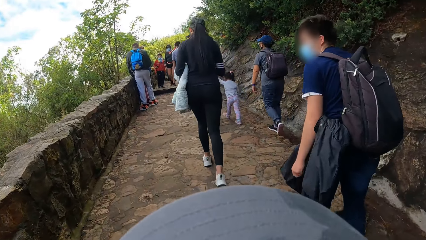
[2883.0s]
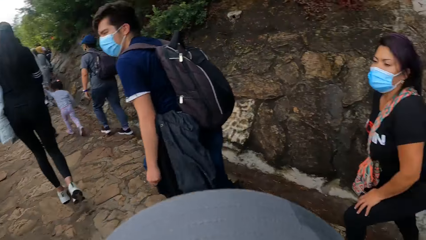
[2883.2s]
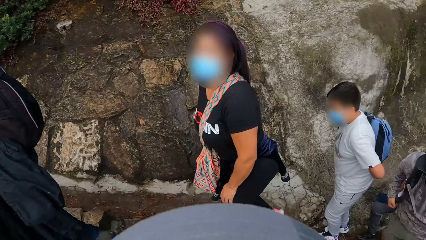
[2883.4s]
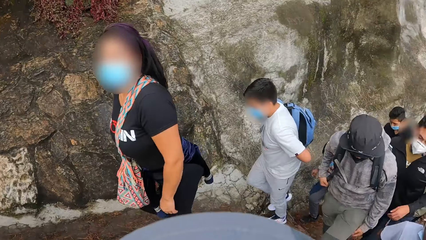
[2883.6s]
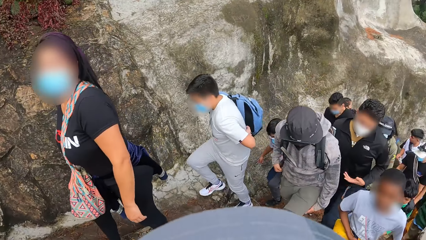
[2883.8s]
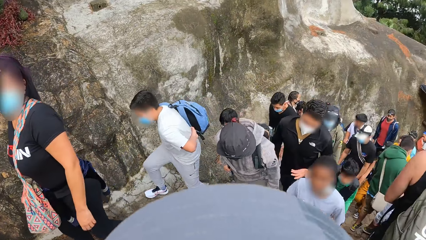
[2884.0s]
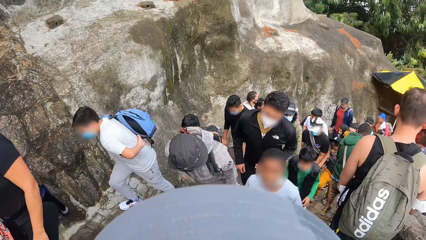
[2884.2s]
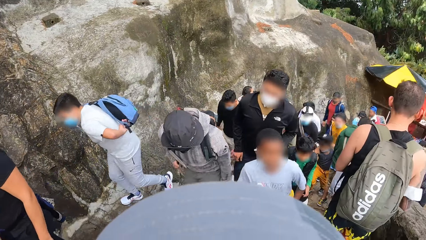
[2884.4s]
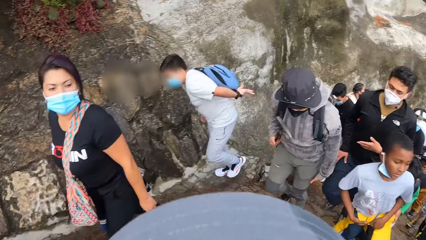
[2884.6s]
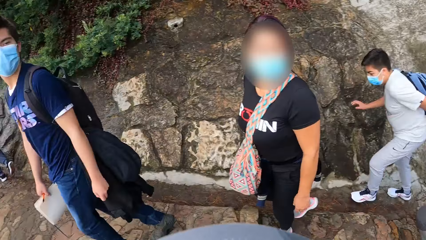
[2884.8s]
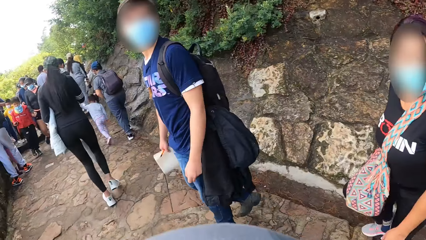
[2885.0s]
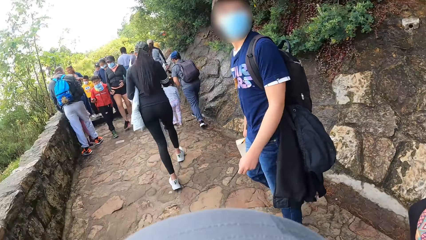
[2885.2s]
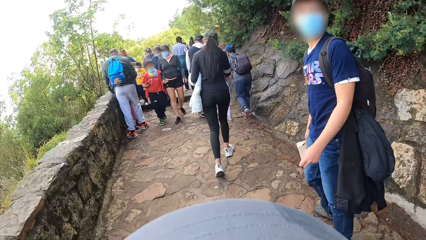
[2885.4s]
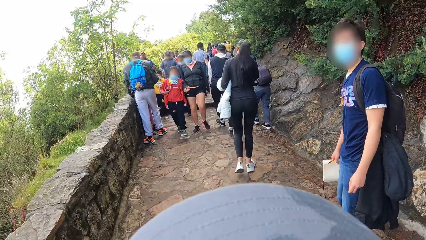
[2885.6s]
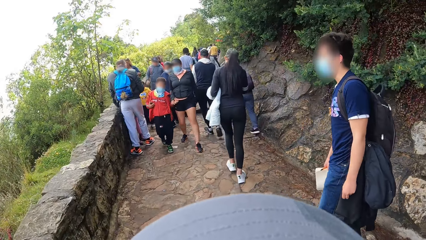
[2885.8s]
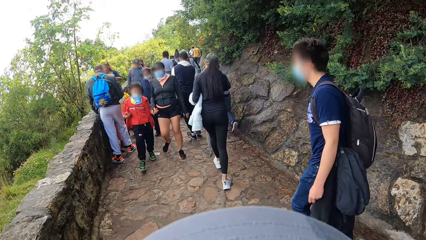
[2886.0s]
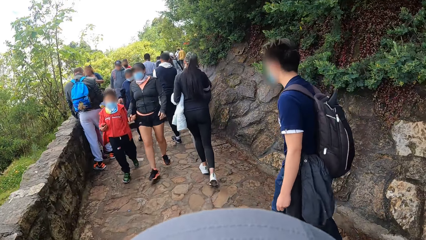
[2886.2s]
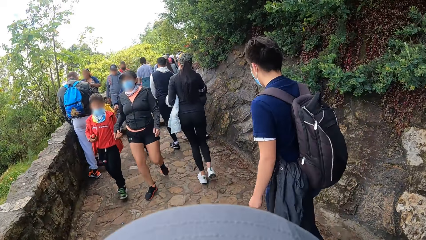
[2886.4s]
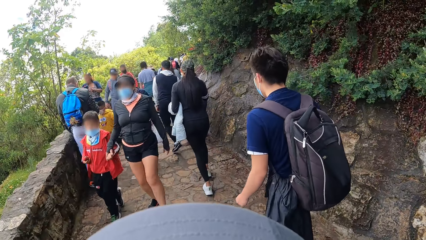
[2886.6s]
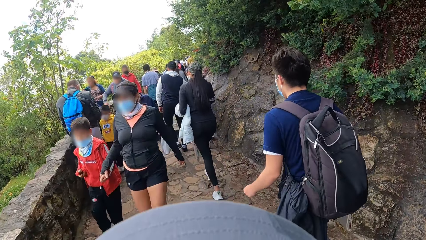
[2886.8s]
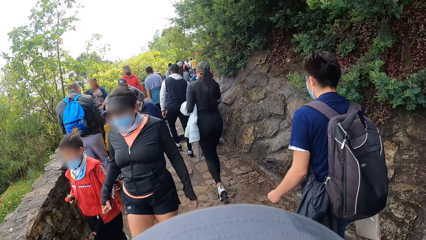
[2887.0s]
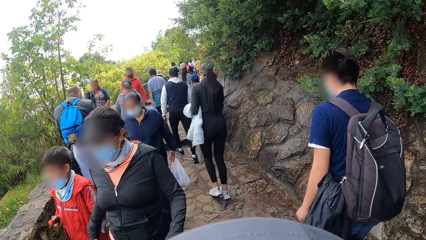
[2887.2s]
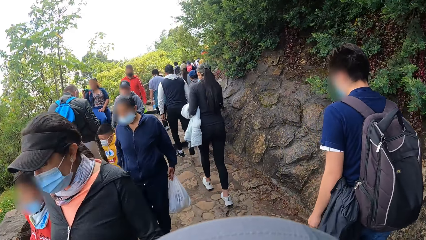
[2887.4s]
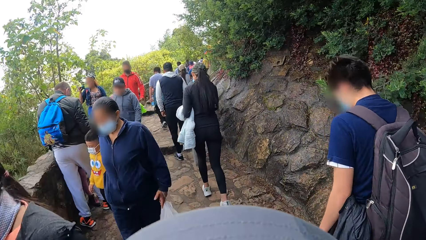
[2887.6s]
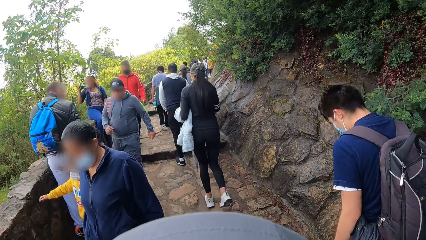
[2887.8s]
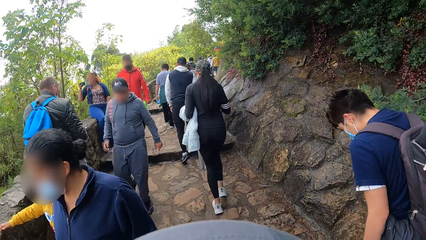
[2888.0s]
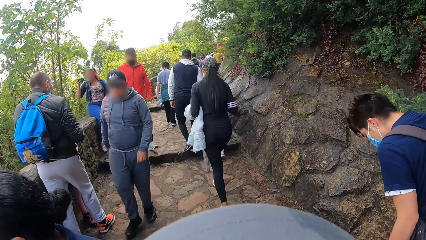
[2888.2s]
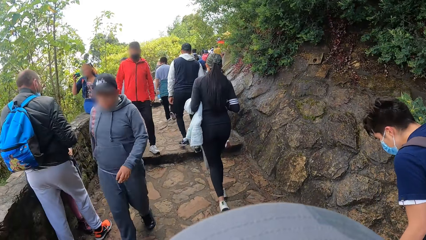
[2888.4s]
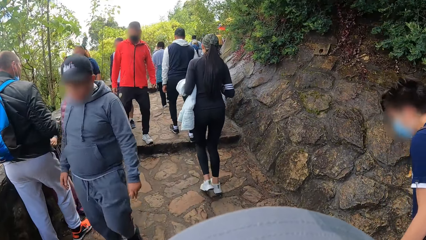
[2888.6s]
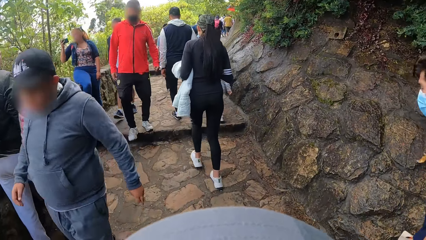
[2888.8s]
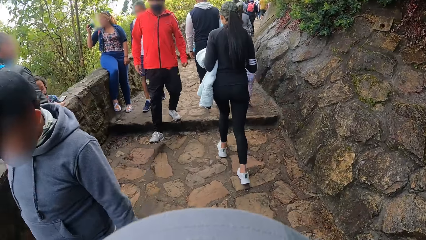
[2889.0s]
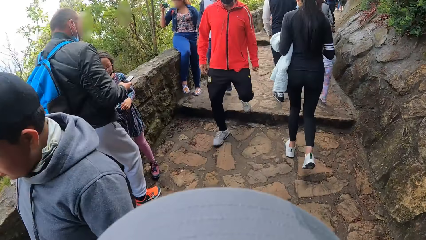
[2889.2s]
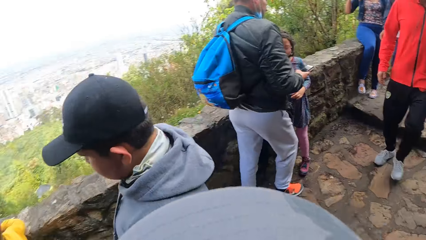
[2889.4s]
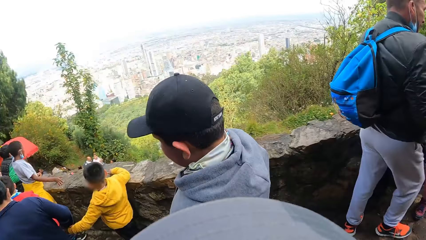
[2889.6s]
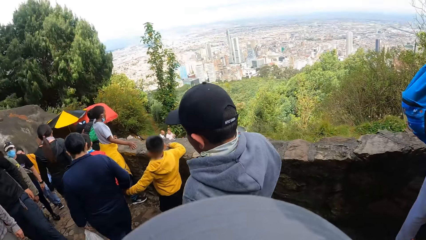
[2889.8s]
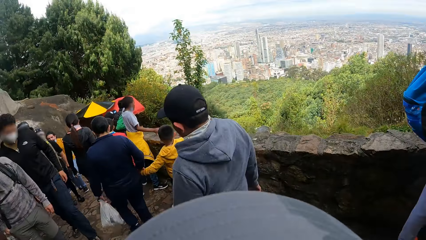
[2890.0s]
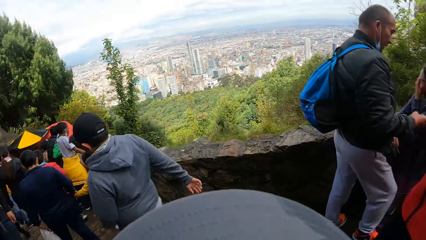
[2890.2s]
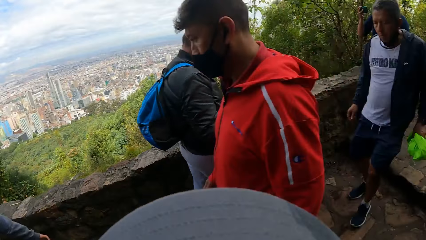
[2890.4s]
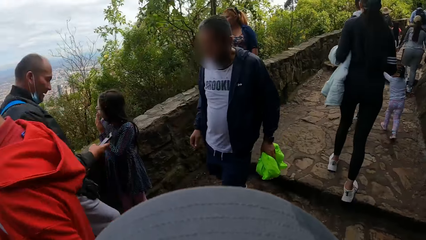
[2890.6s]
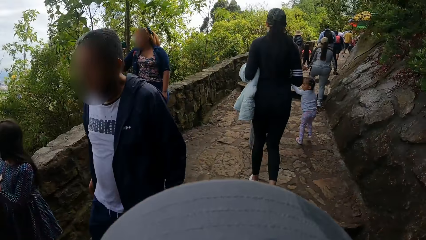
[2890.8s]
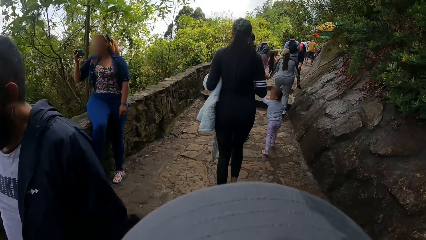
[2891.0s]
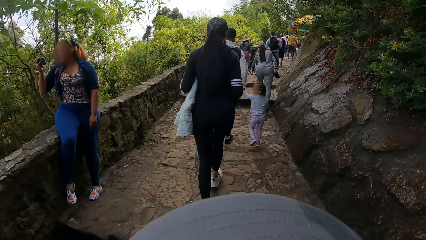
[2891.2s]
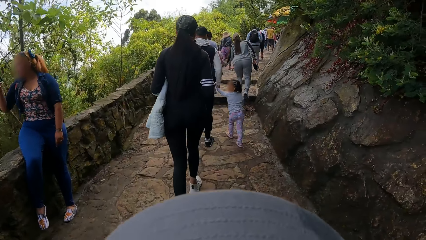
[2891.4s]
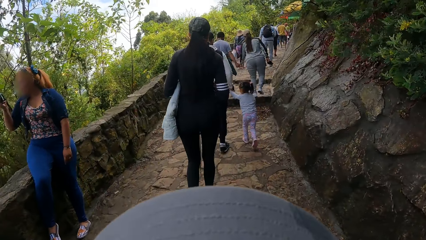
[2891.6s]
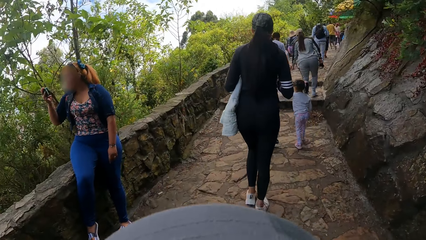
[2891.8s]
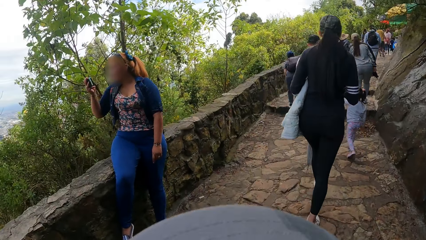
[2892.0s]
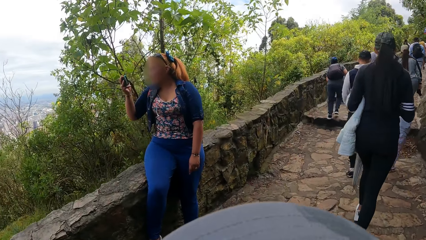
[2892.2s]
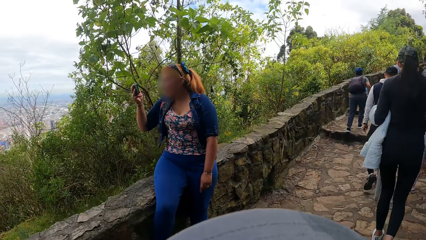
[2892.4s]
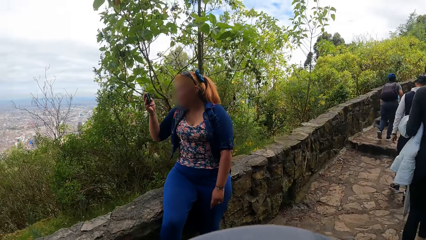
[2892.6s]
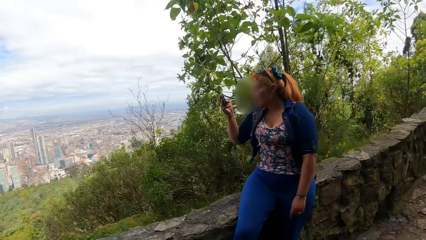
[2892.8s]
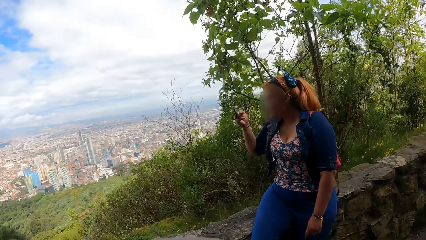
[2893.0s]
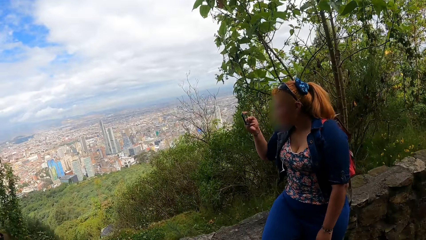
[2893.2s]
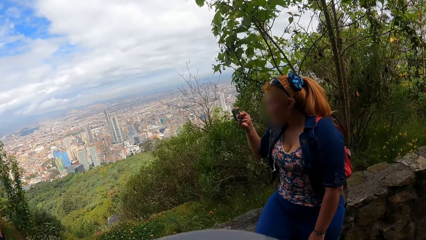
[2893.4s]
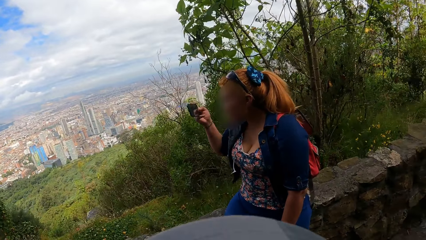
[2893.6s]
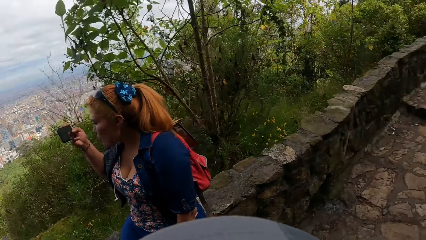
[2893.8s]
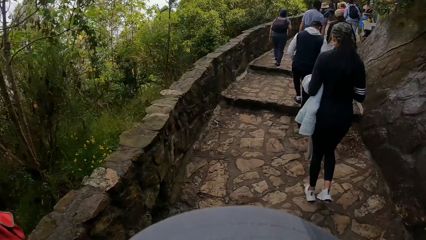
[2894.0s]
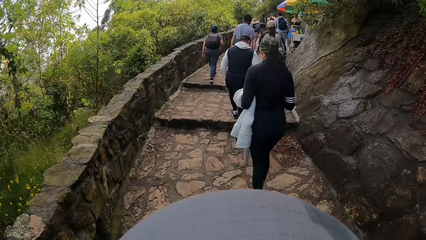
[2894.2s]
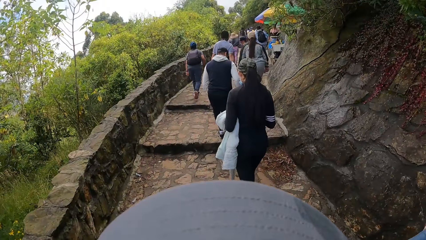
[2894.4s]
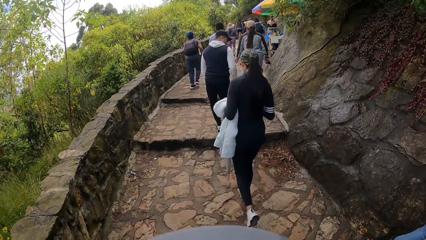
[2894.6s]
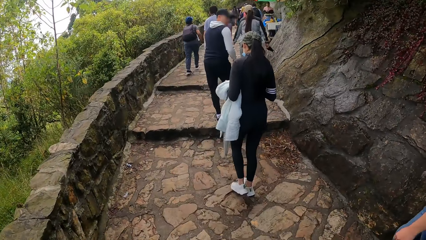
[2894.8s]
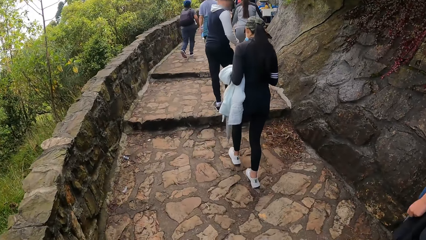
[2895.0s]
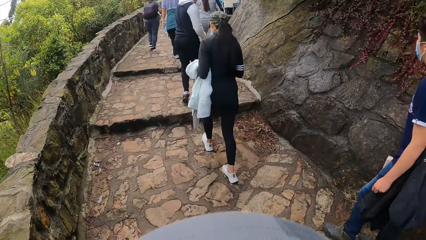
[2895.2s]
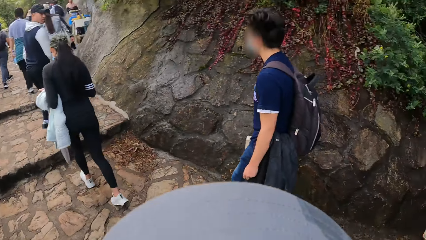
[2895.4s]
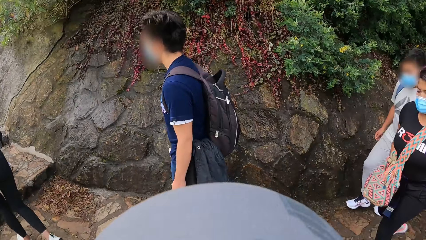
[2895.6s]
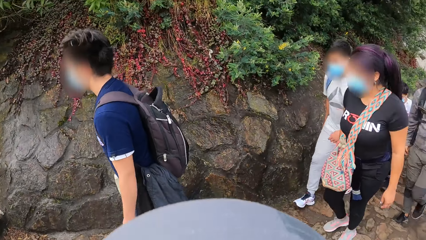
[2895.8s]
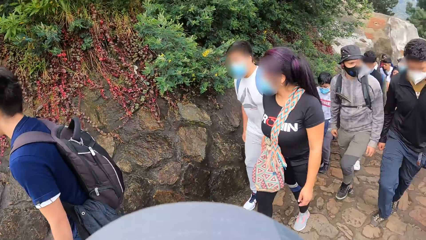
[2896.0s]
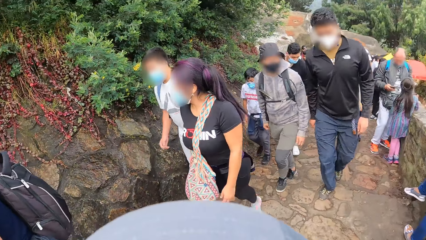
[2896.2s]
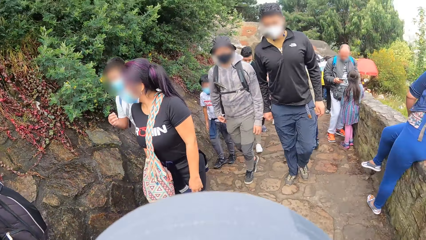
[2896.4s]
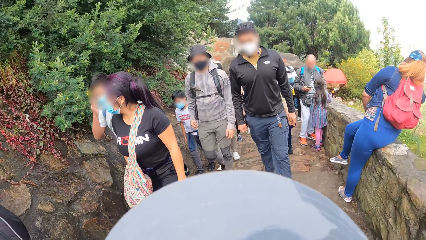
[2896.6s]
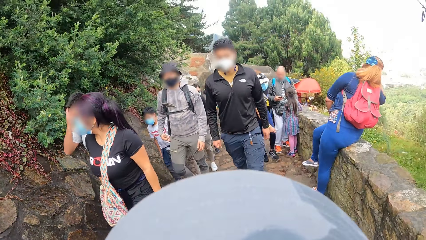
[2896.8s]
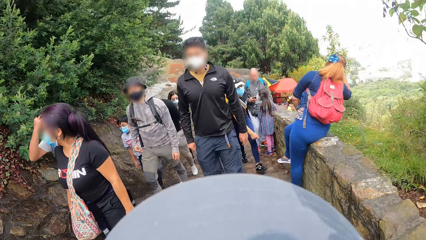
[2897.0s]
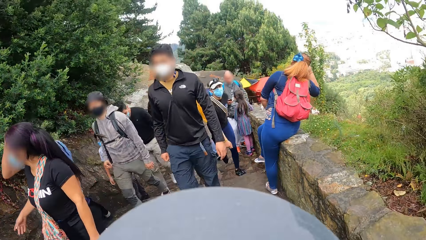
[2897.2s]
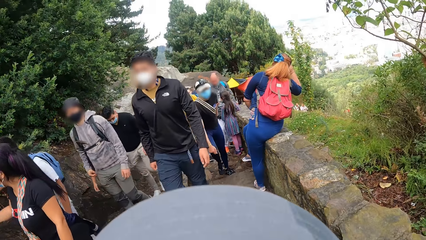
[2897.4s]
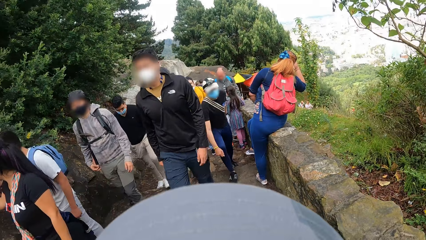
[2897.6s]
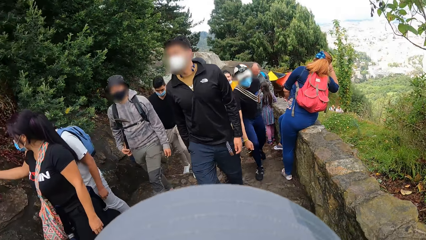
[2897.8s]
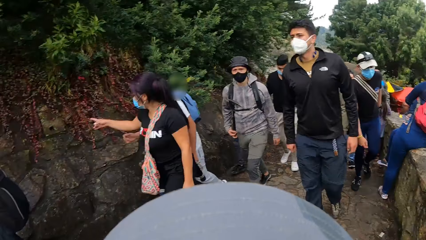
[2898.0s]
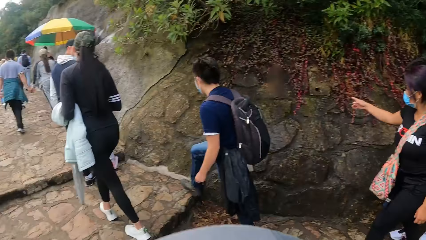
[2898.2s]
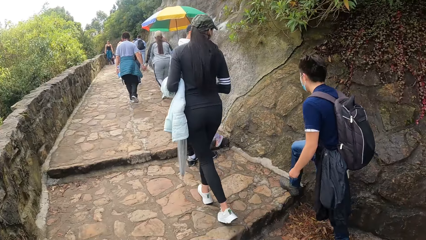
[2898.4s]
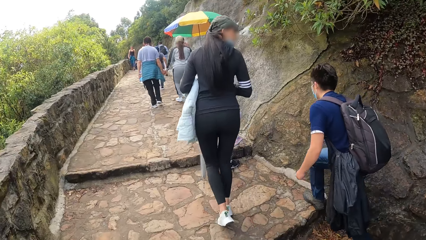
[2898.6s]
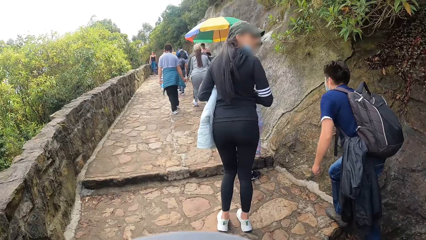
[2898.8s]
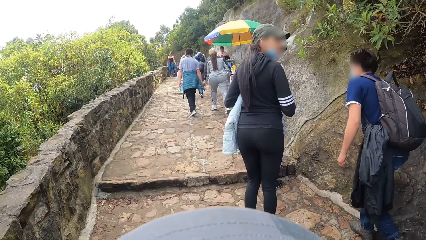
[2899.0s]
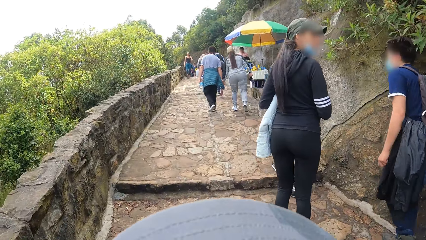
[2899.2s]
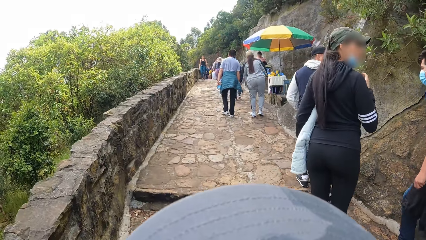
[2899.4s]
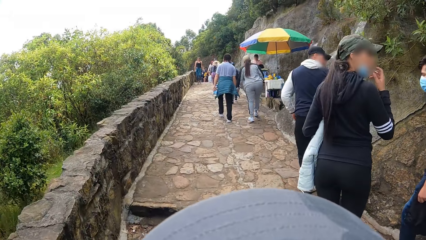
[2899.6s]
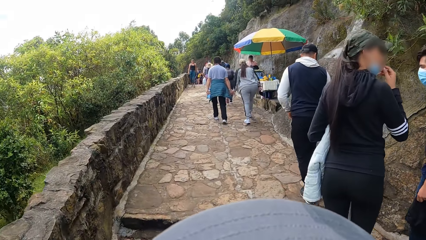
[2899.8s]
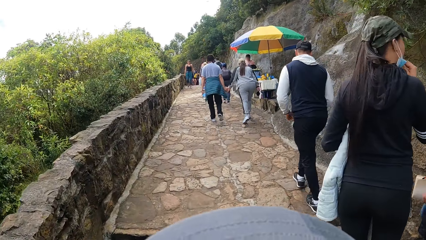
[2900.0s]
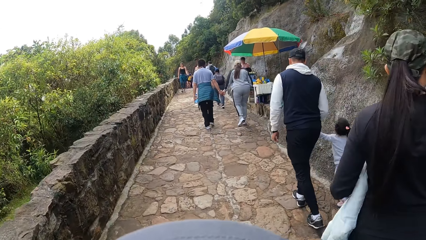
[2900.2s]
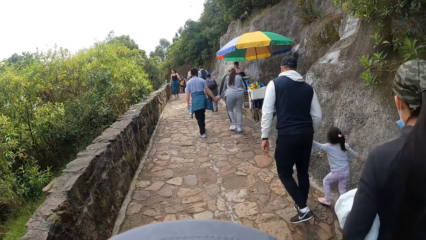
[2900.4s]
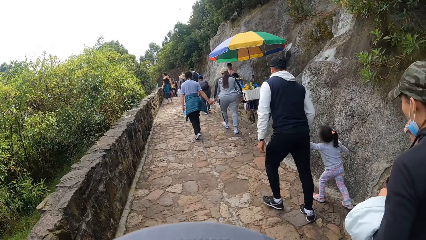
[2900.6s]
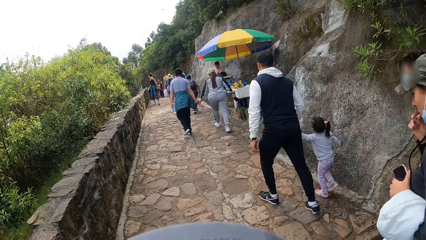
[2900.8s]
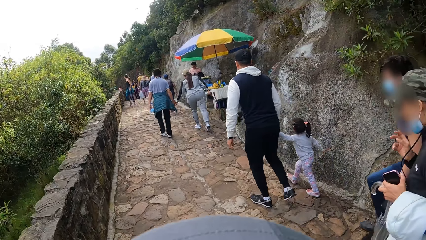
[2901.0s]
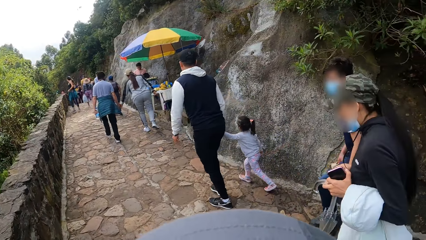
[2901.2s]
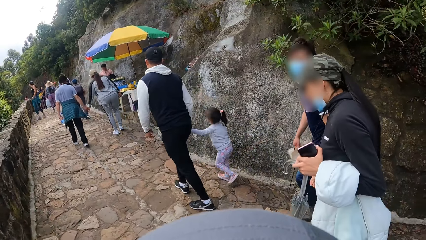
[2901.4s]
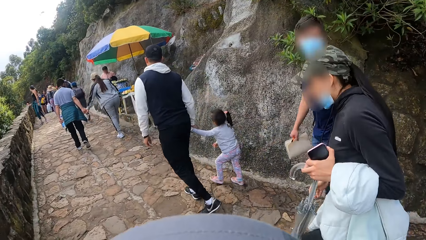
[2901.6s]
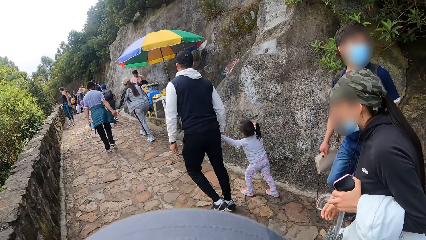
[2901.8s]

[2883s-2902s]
The camera wearer looks on the other side. They look on the other side again. They look around the outdoor staircase.
